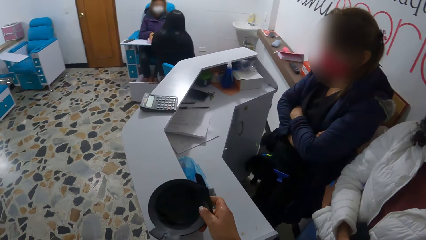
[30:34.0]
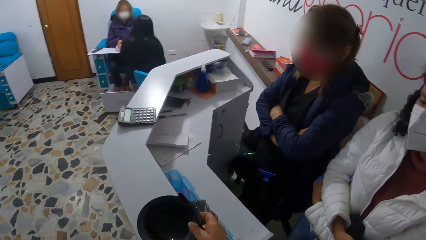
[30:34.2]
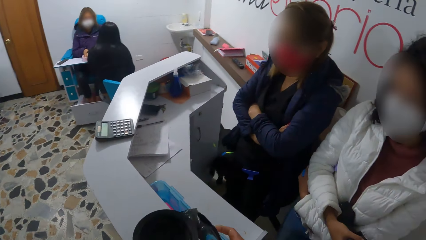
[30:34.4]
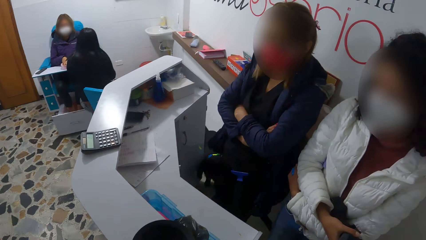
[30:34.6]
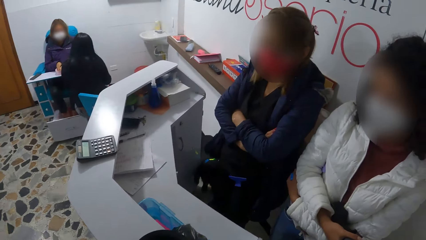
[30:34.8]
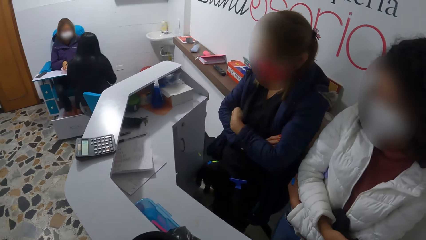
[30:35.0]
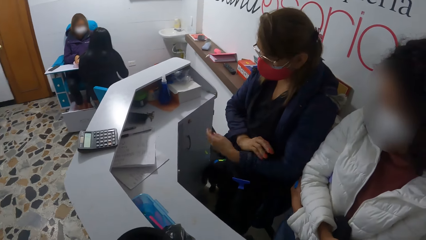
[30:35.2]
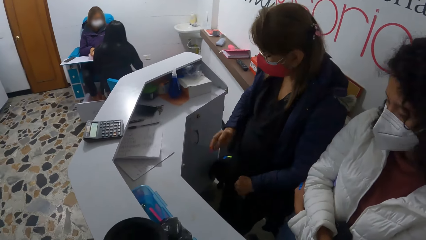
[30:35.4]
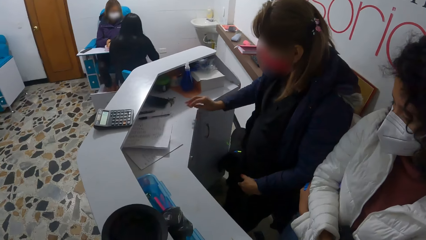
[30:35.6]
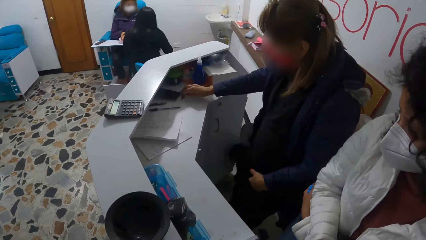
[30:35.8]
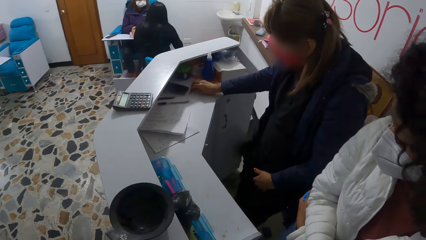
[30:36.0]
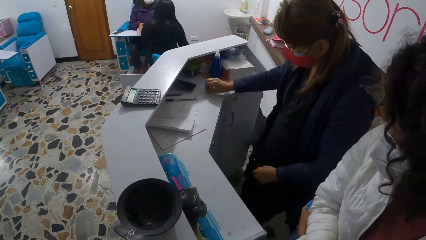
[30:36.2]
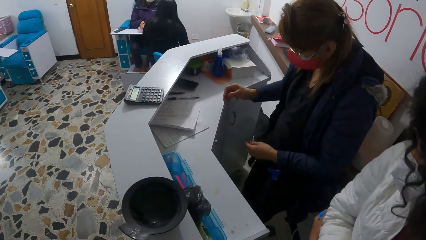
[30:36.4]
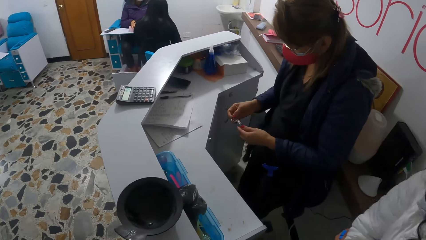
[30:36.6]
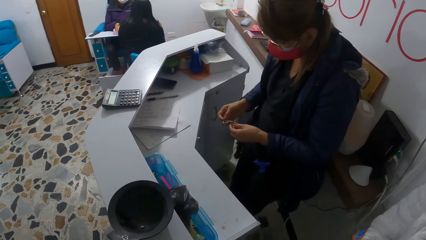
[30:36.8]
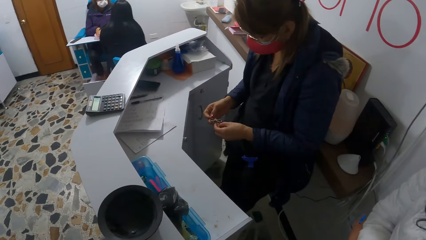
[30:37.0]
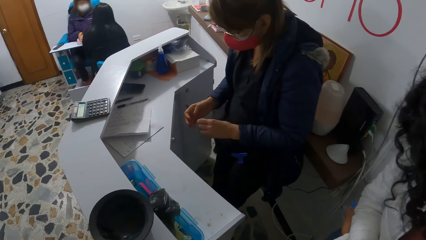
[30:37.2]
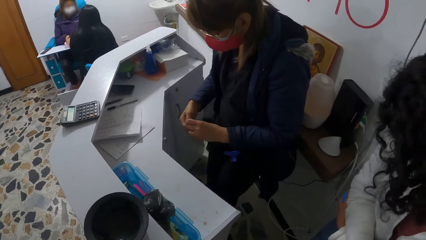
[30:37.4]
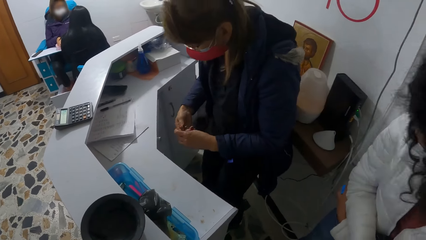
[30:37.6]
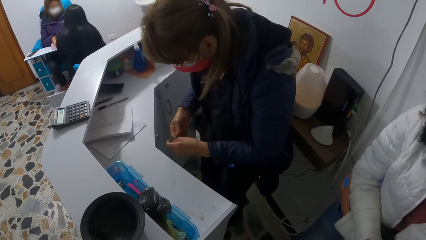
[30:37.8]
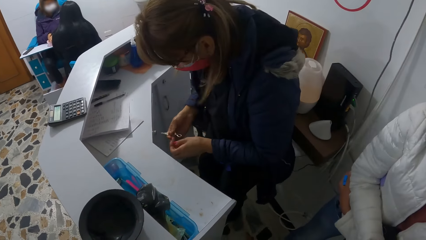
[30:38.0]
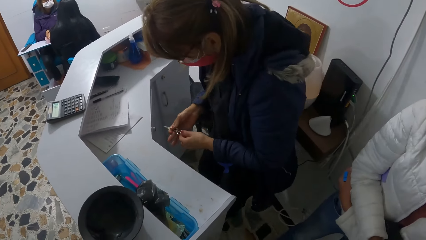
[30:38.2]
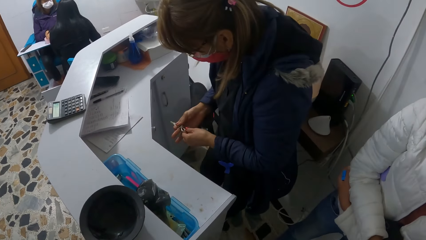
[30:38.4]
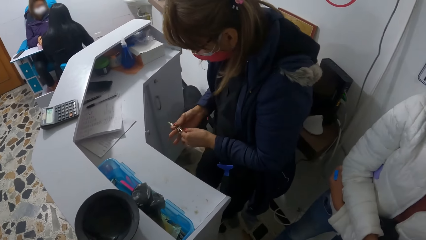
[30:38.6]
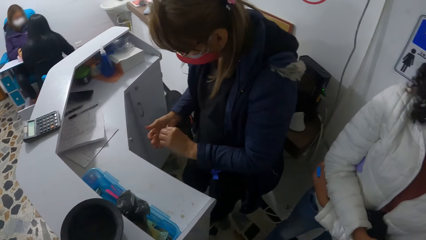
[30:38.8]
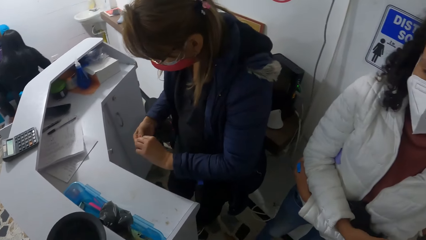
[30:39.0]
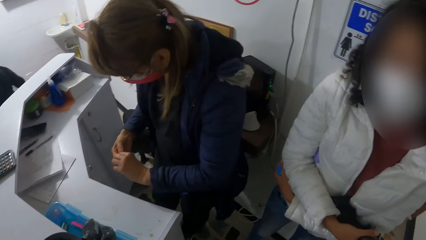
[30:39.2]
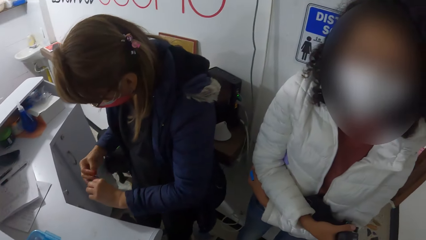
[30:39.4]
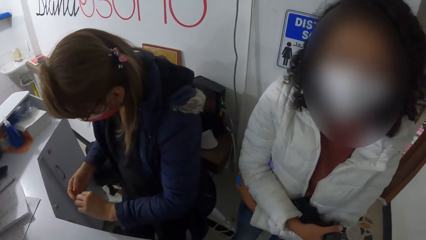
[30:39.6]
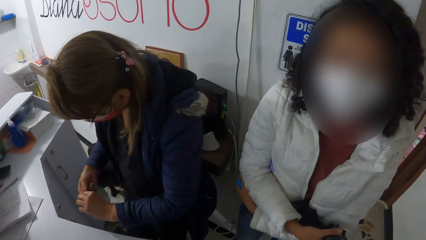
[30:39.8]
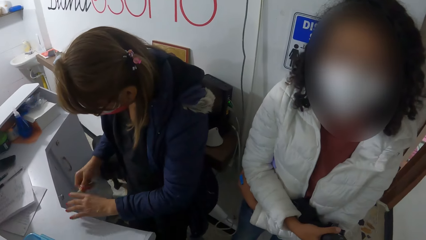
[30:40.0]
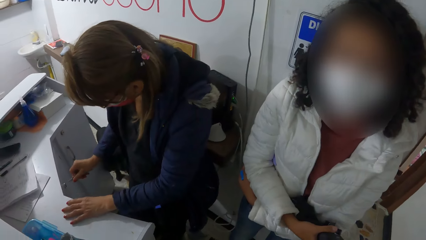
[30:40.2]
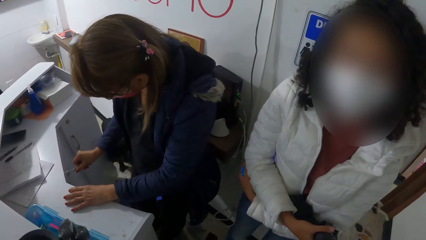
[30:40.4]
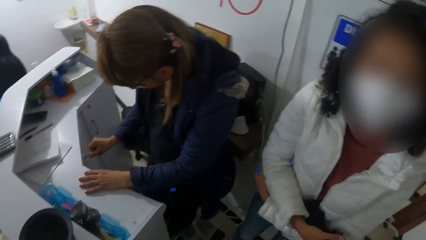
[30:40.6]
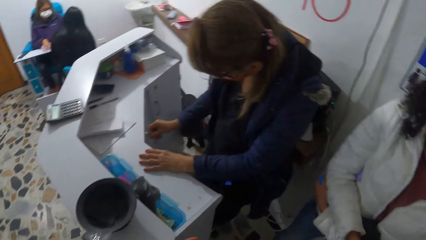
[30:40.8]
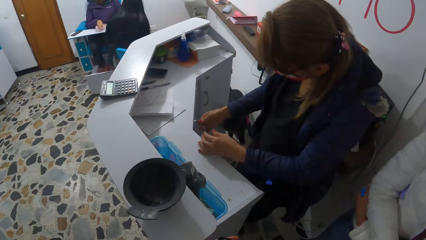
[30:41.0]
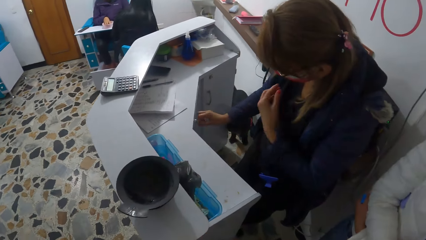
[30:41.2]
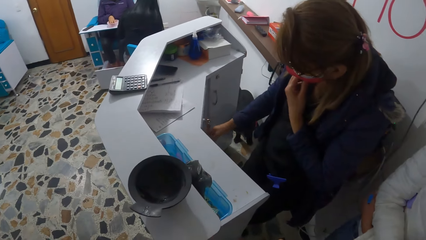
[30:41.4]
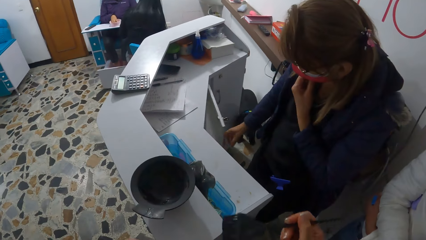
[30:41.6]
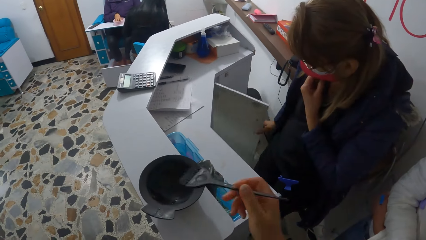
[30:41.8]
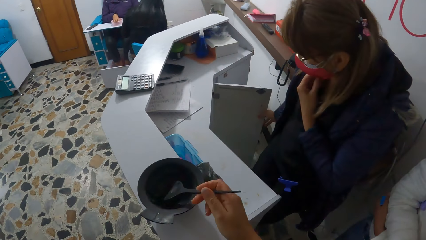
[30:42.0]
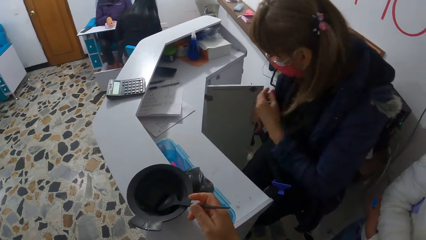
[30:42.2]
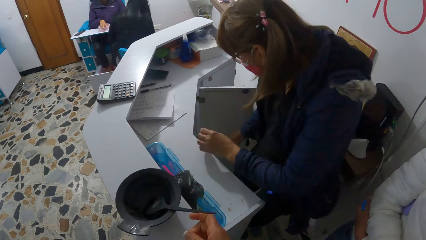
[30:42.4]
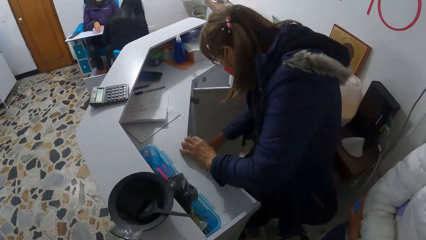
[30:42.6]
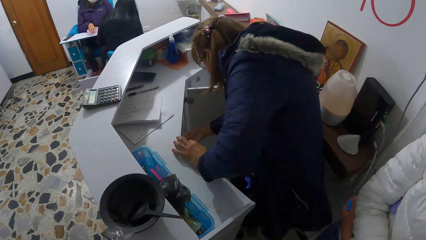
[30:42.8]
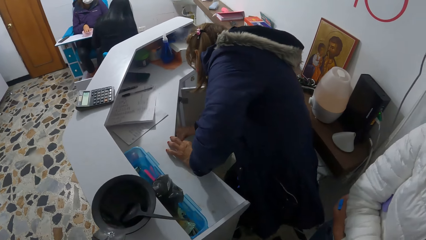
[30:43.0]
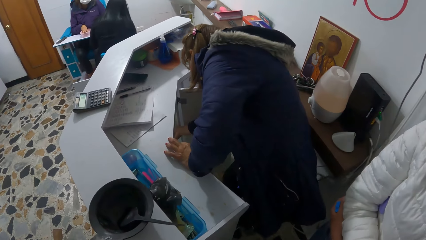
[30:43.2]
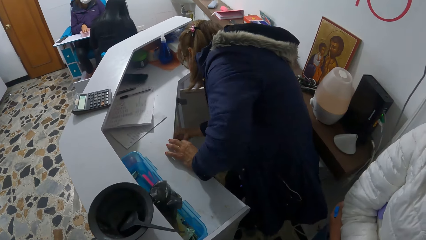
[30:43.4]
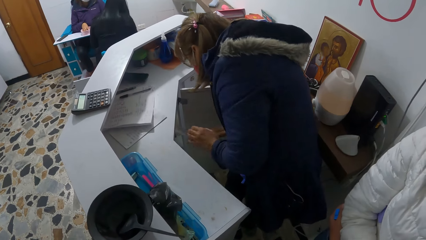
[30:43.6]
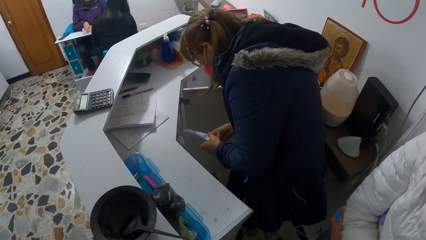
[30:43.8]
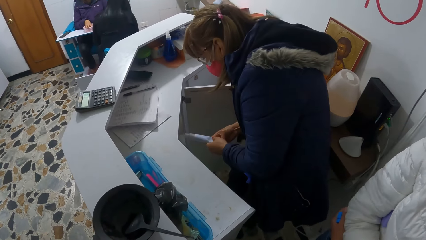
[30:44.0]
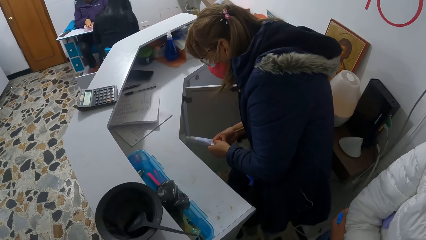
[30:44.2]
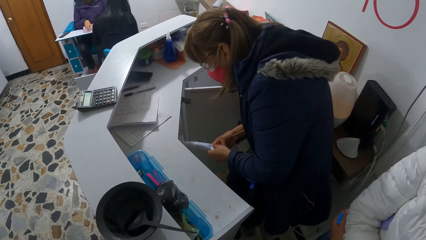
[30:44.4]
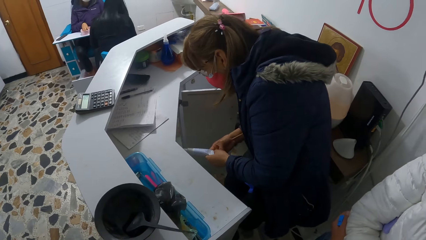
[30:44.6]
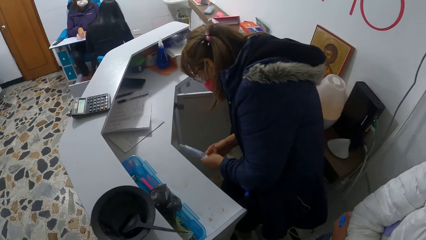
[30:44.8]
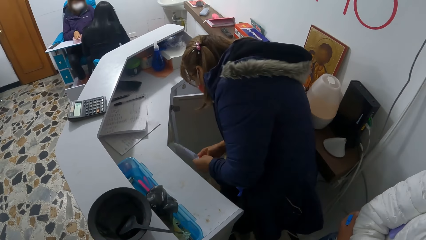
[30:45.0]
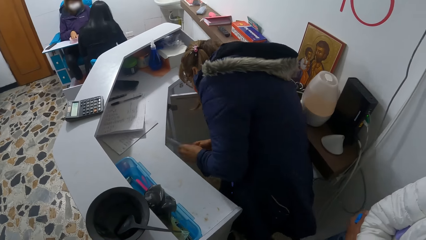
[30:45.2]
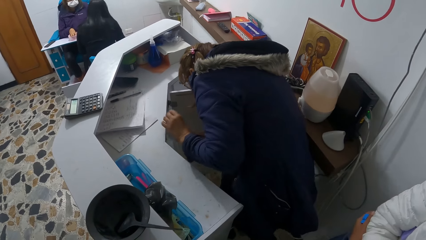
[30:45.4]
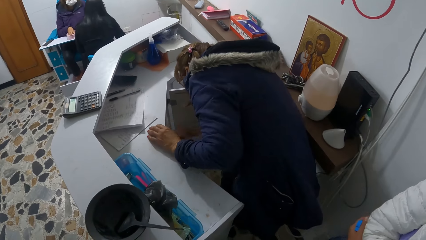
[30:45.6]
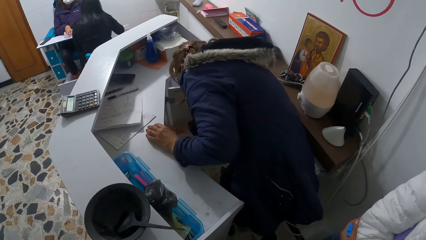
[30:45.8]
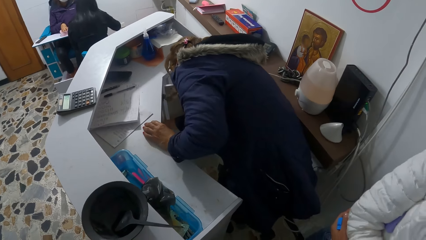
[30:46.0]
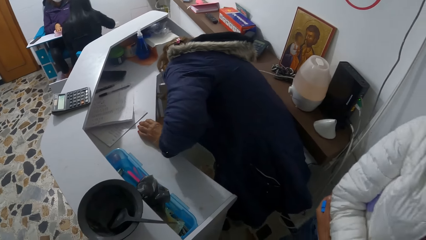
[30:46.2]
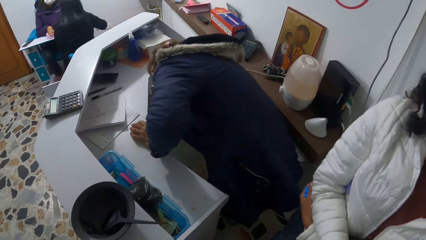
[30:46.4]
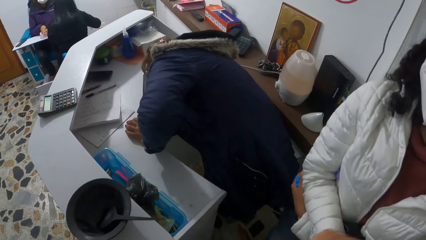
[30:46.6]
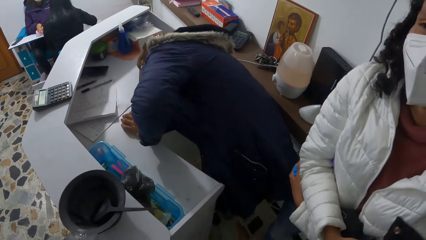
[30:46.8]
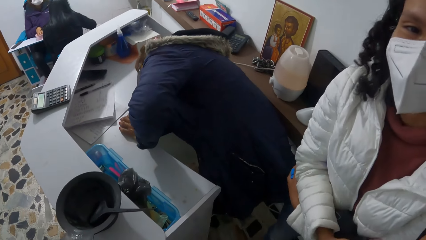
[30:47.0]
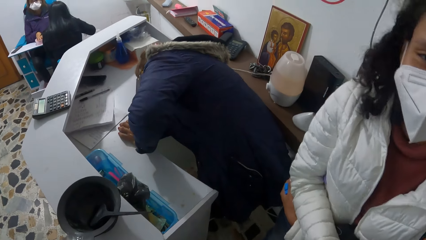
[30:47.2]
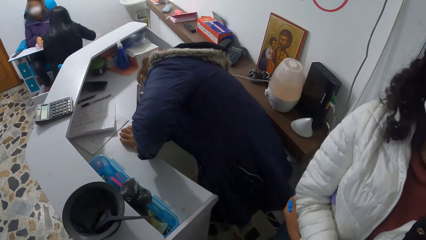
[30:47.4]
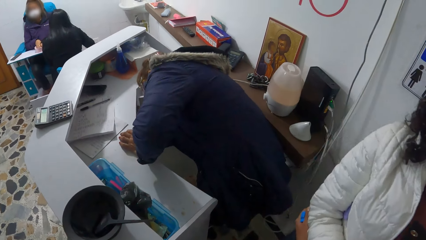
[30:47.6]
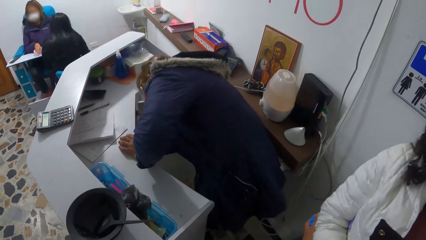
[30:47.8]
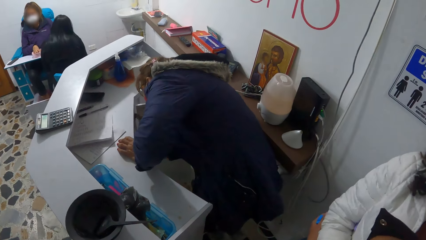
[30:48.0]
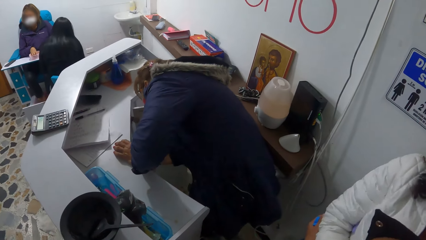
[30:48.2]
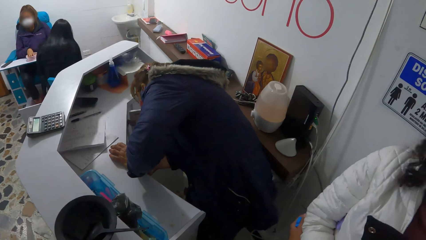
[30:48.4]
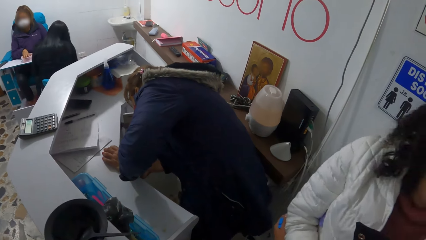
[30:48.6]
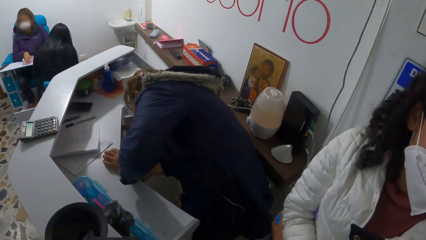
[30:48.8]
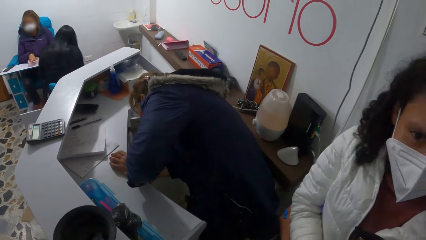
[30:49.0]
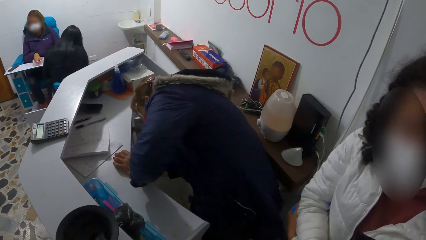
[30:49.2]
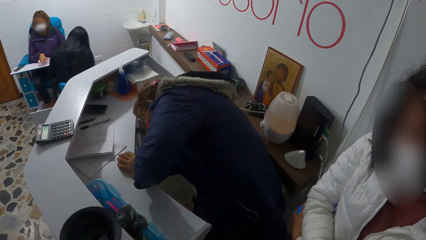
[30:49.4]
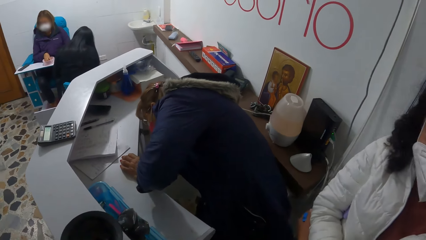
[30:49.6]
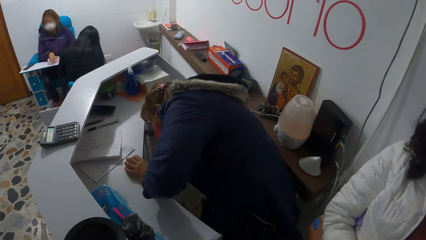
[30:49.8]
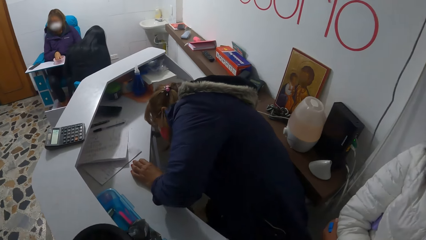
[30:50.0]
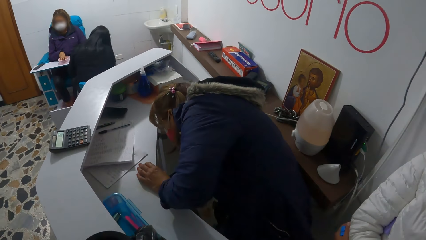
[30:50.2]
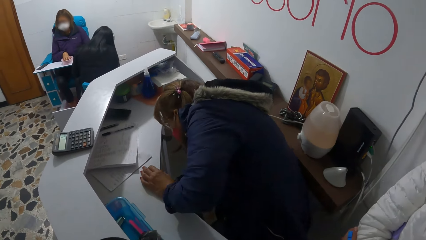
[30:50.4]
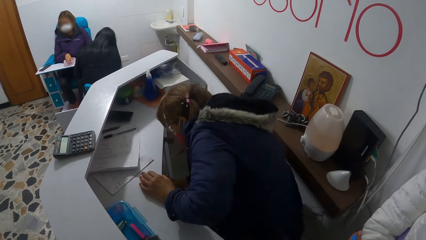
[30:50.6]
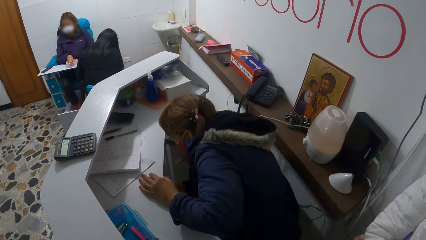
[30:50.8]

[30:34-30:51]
The camera wearer drops the bowl on a reception desk with her right hand. A woman picks up a bunch of keys from the reception desk with her right hand. The woman unlocks a cabinet with the key in her right hand. The woman adjusts a face mask on her face with her left hand. The woman opens the cabinet with her right hand. The camera wearer drops the brush inside the bowl on the reception desk with her right hand. The woman picks up a thermometer from the cabinet with her right hand. The woman puts the thermometer inside the cabinet with her right hand. The woman searches through the cabinet with her right hand. The woman talks to the camera wearer.
